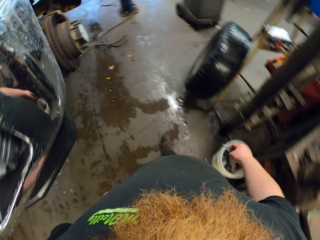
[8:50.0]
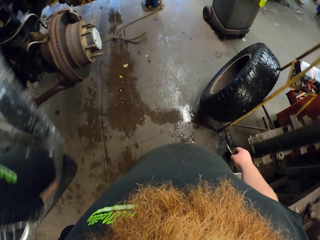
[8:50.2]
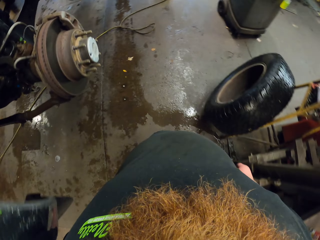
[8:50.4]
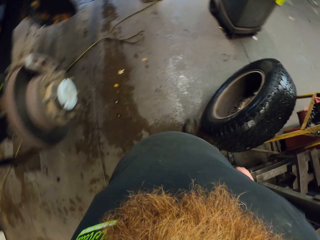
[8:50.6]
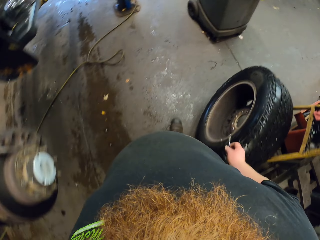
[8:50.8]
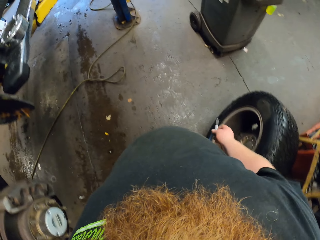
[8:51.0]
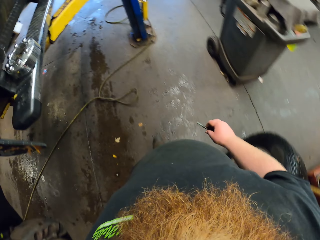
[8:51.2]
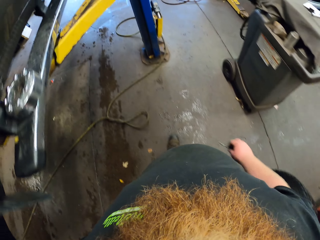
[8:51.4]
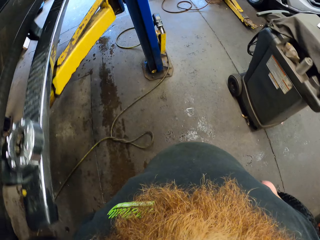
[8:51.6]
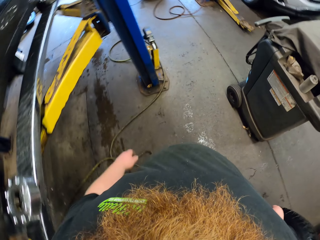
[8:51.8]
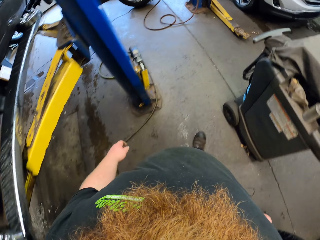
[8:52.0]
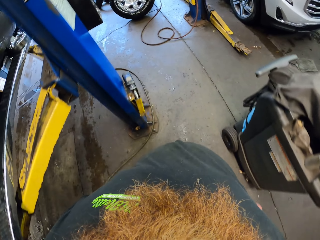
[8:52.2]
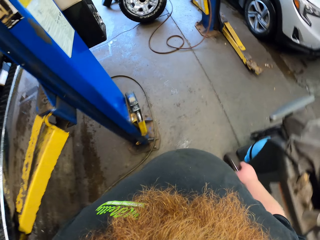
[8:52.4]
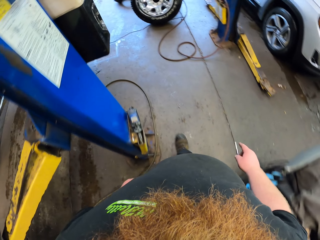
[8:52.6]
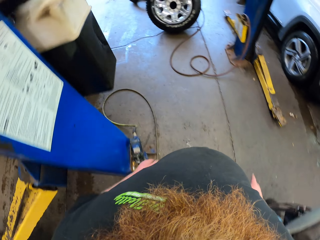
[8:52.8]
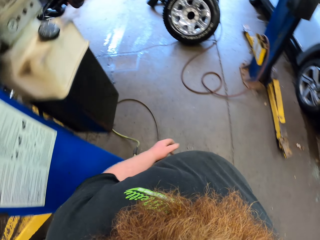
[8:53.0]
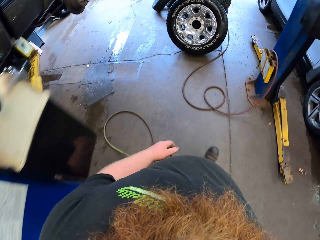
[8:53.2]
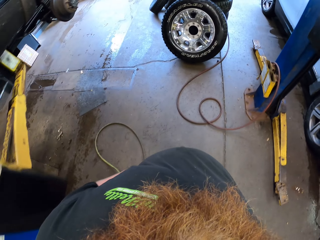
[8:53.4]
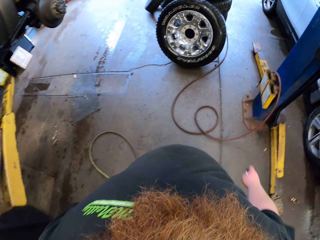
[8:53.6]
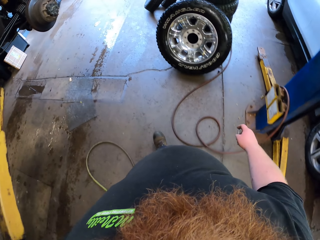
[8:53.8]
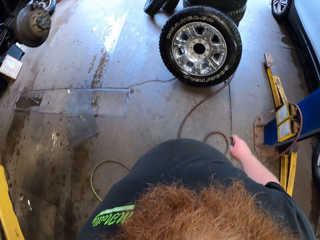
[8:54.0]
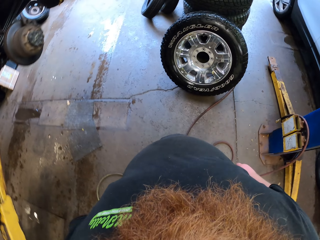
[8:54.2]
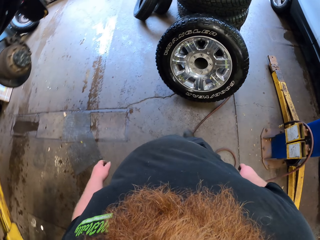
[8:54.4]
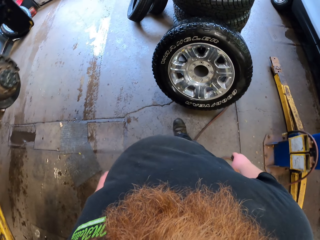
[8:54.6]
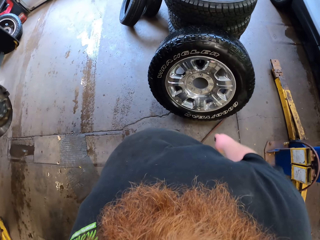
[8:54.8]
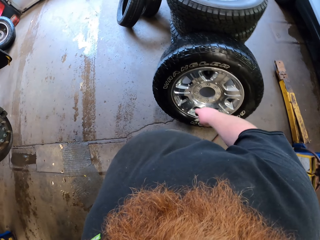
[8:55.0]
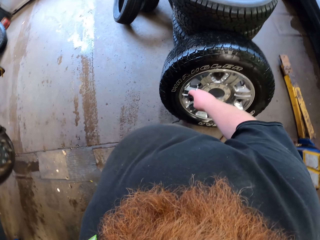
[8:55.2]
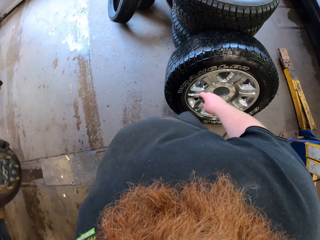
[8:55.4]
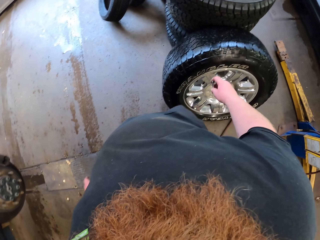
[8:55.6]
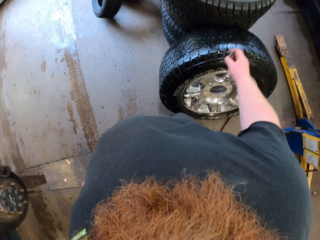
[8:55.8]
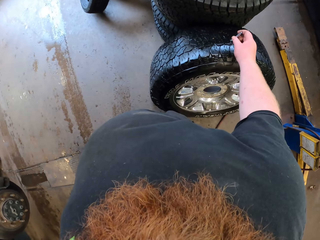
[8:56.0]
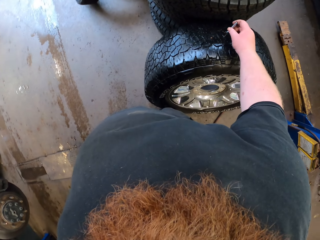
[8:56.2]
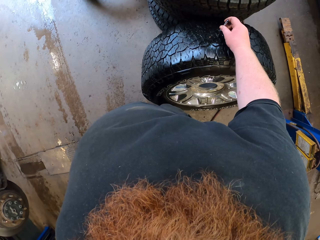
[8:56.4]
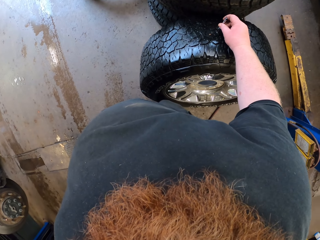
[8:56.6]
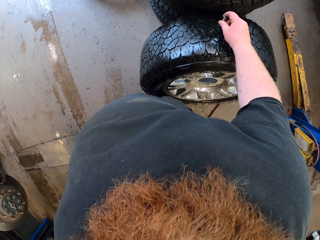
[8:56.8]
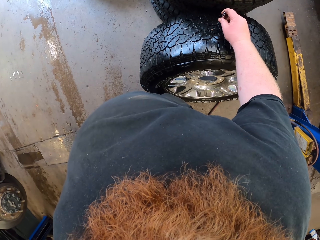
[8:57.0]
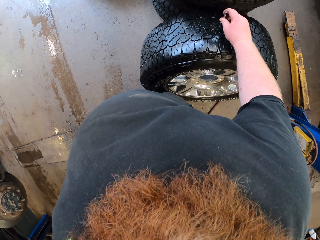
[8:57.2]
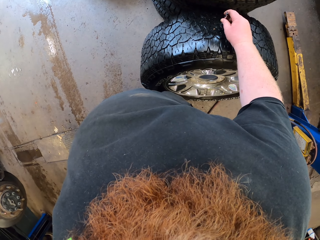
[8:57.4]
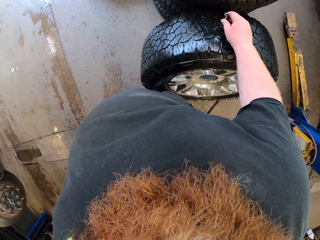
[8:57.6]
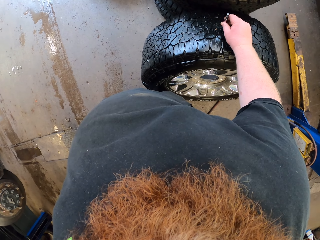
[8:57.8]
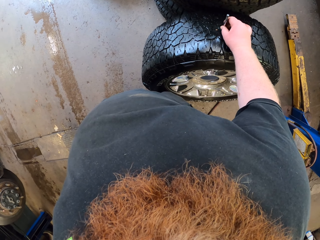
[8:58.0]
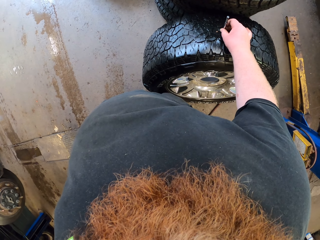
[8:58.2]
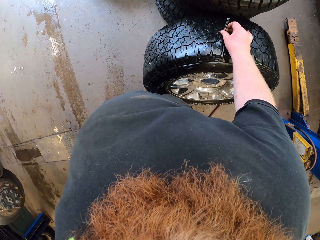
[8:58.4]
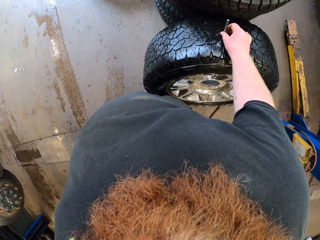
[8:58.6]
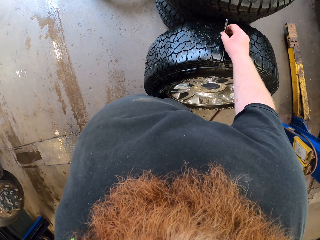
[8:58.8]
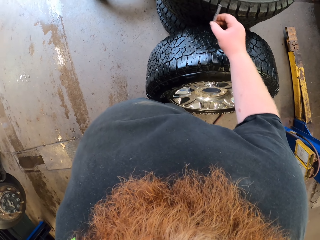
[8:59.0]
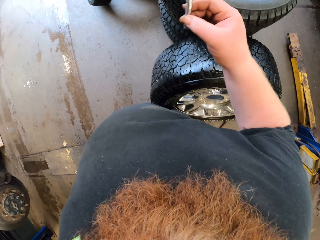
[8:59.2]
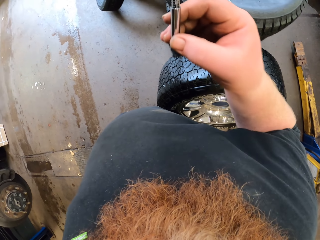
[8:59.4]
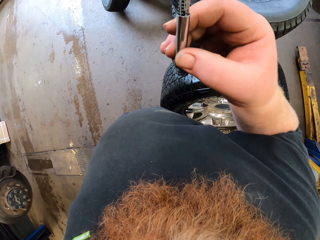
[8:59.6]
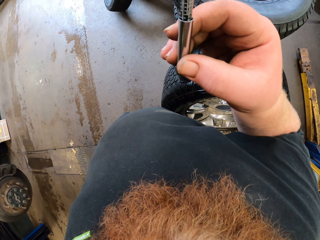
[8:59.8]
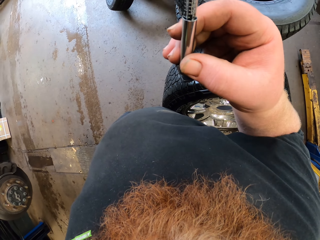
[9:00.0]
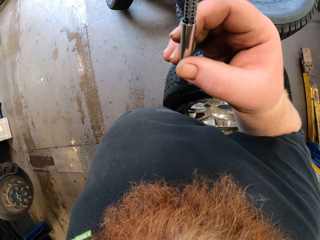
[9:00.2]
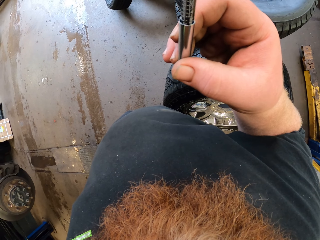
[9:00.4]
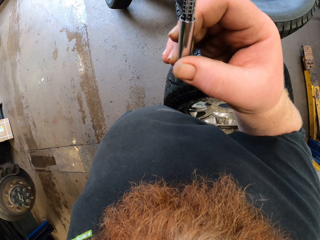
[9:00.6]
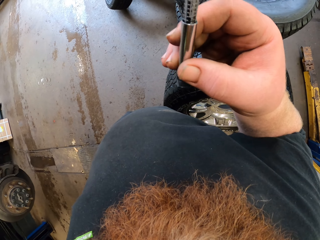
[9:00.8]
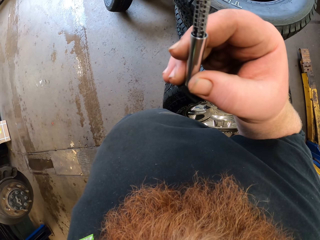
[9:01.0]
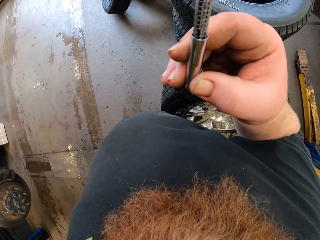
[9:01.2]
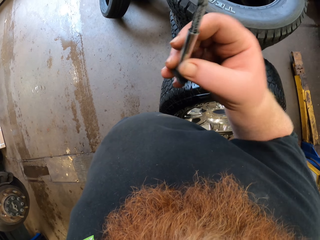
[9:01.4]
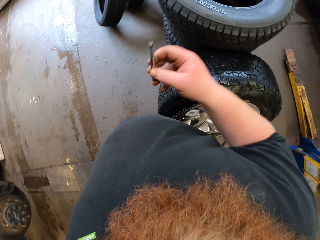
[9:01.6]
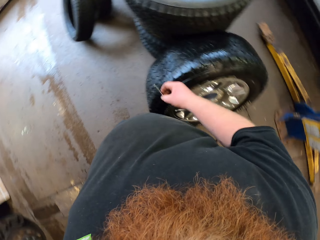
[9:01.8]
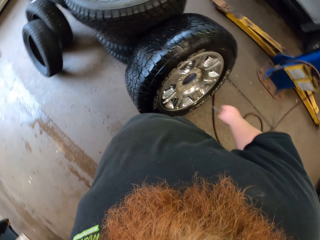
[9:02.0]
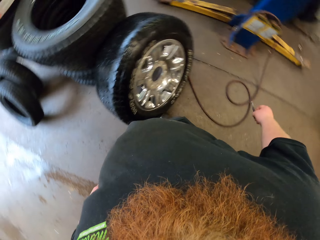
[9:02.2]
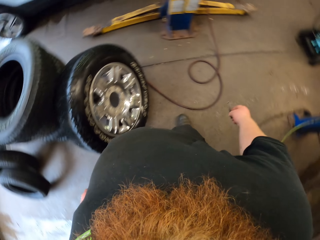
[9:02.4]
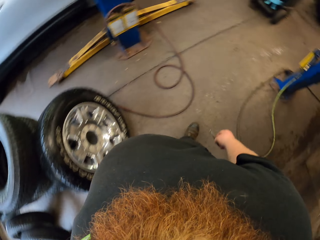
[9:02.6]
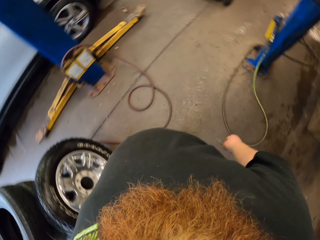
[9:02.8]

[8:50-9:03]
The camera wearer tests the wheel with a tester. They put something on the car wheel. They check the tester.

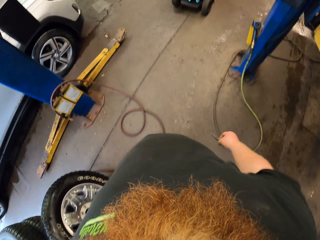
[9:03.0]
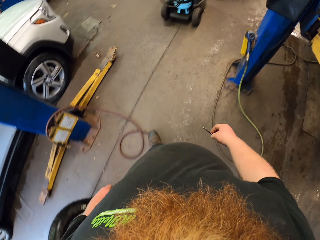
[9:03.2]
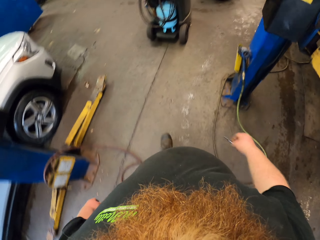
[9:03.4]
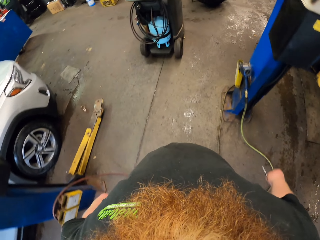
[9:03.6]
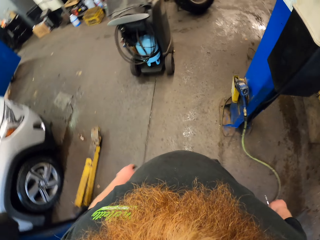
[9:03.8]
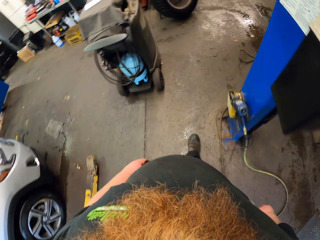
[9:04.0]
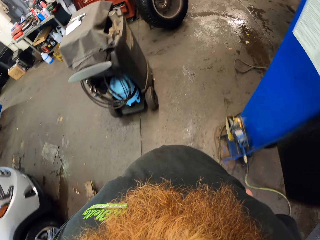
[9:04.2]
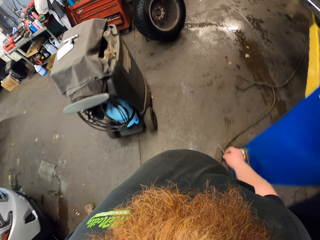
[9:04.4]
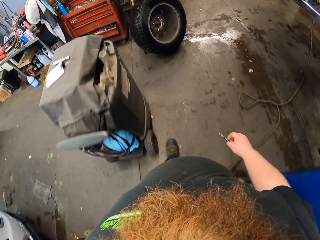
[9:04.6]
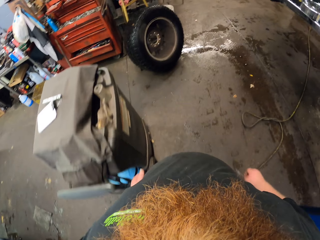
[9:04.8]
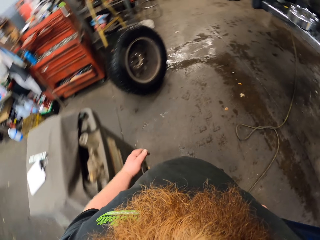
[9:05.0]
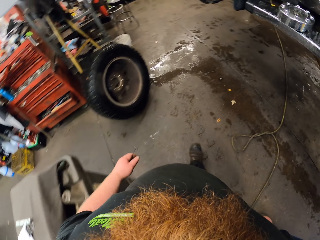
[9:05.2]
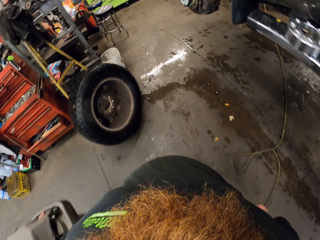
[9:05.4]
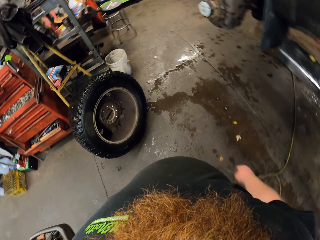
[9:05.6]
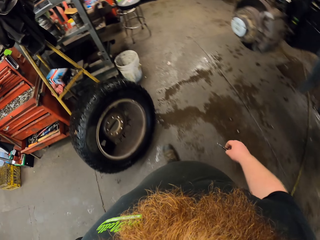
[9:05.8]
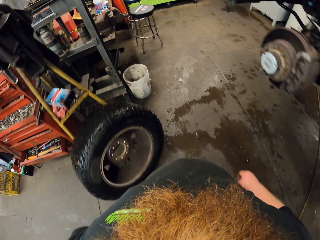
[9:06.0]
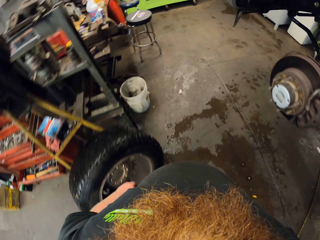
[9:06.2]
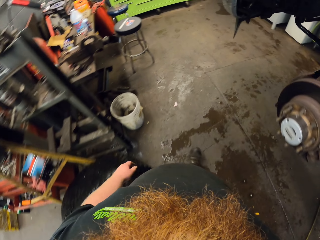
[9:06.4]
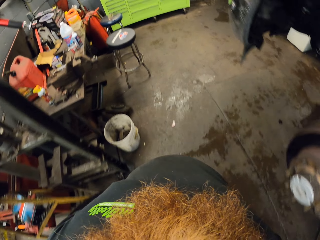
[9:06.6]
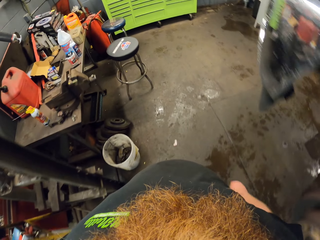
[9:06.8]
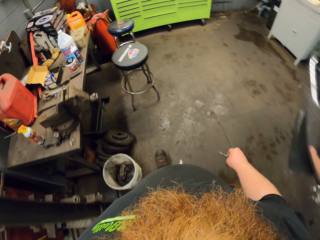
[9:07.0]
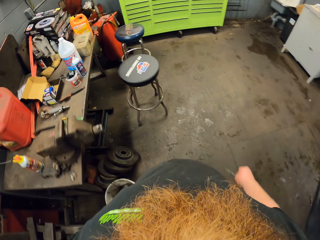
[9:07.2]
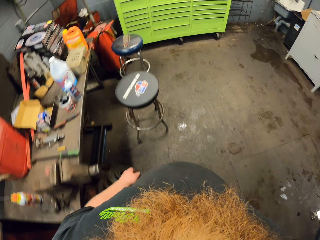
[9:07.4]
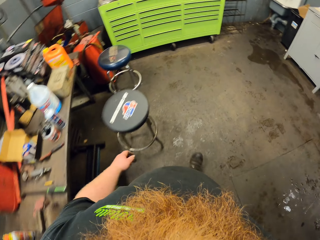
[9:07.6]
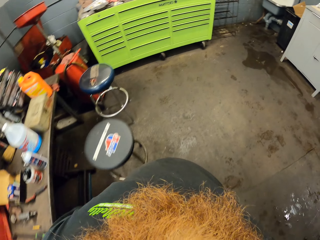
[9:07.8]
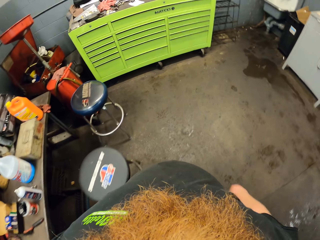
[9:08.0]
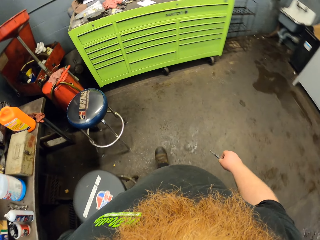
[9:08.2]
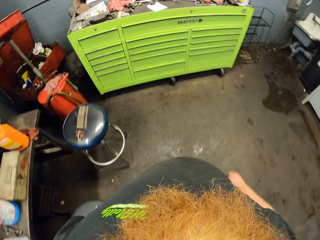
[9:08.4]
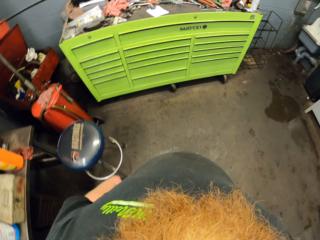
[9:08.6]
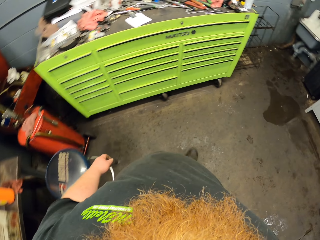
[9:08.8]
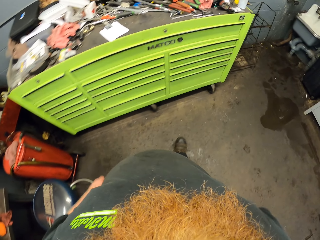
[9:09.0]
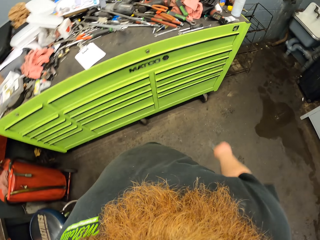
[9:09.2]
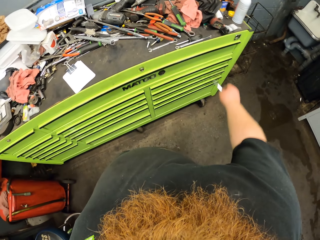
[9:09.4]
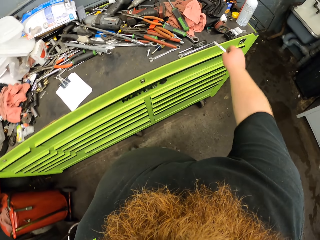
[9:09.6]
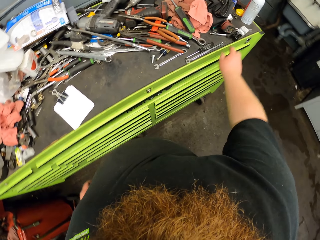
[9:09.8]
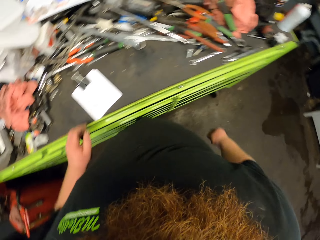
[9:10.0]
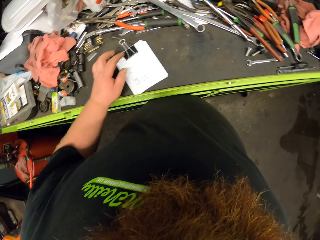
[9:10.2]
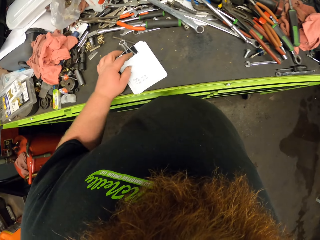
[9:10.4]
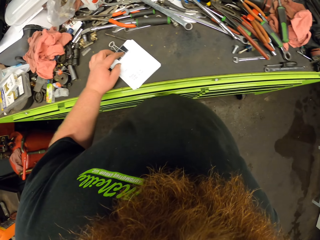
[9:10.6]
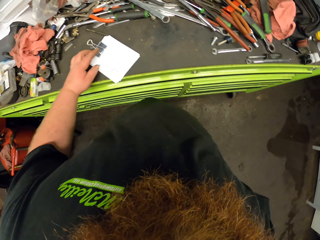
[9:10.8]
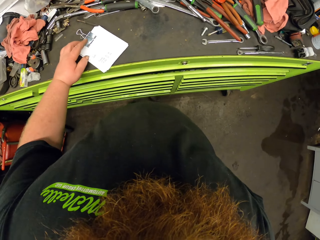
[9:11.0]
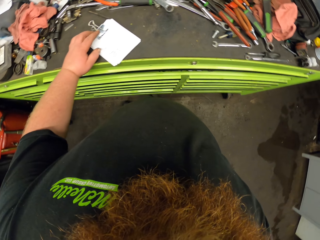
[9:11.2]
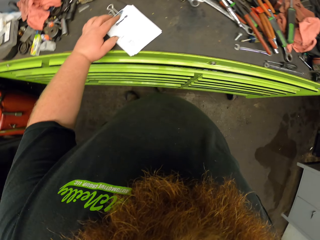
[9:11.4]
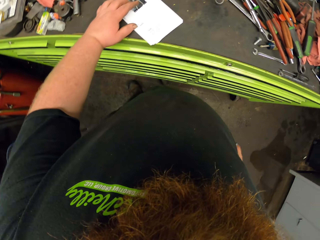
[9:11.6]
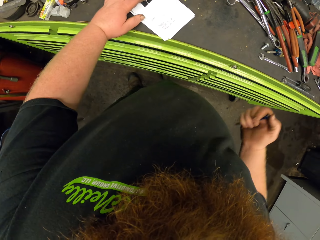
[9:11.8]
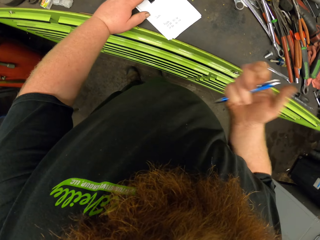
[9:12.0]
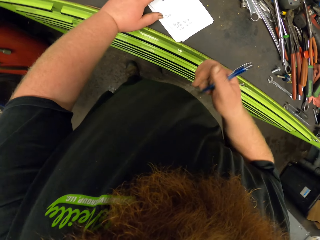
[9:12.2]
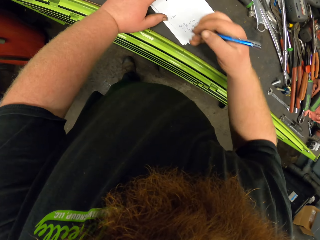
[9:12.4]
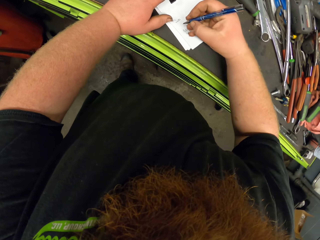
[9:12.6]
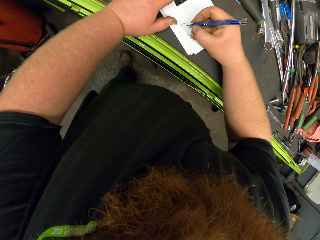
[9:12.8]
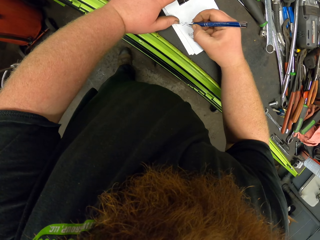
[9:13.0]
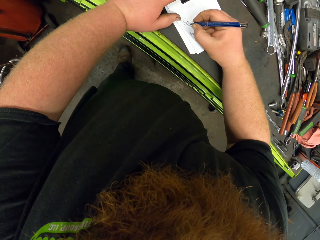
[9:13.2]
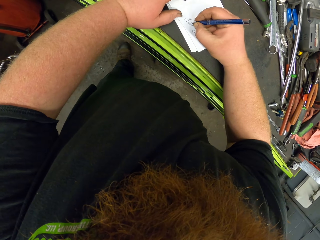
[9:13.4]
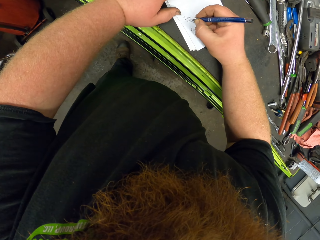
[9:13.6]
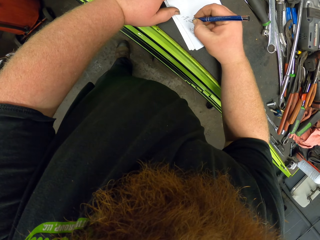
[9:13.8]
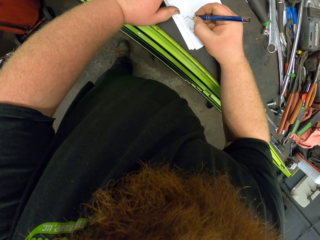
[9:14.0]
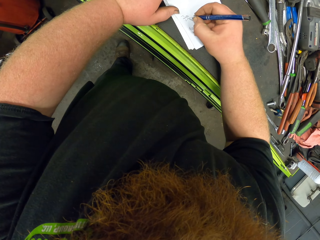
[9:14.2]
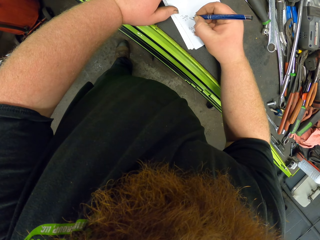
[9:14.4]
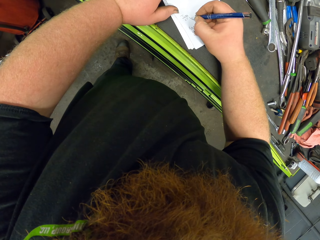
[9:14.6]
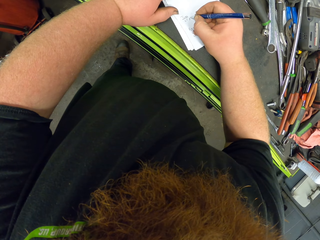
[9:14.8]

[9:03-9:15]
The camera wearer walks around the garage. They put the wheel tester on the table. They write down on a notebook with a pen.
